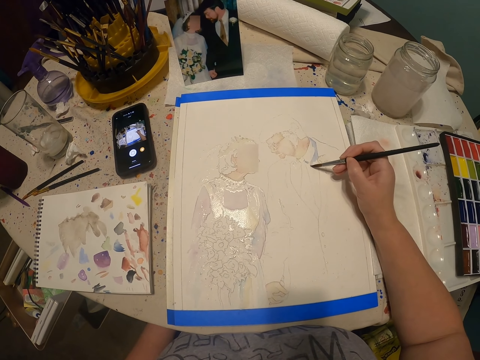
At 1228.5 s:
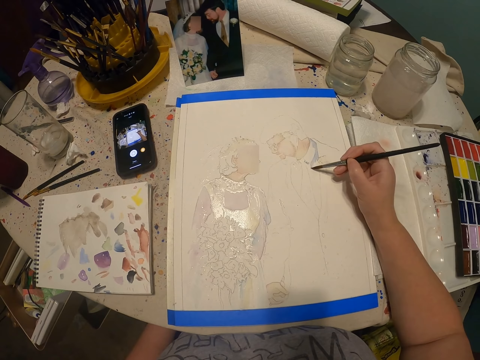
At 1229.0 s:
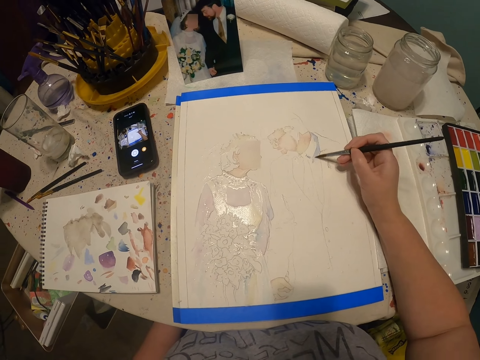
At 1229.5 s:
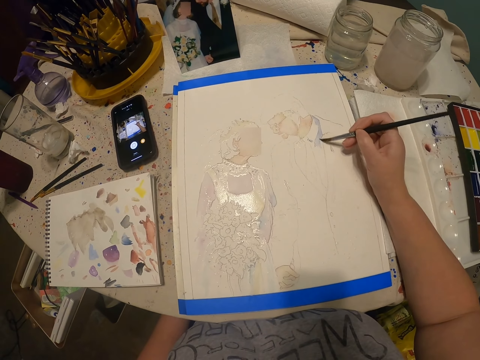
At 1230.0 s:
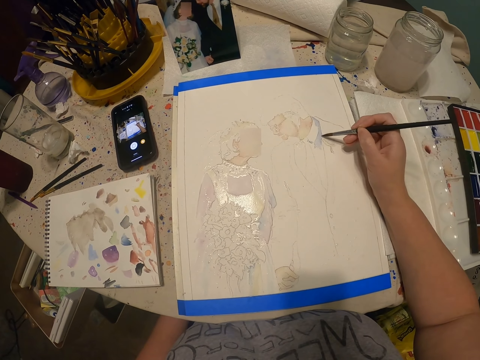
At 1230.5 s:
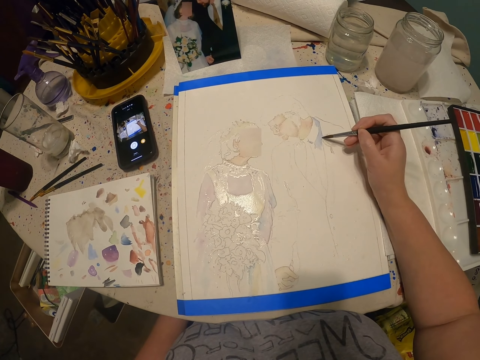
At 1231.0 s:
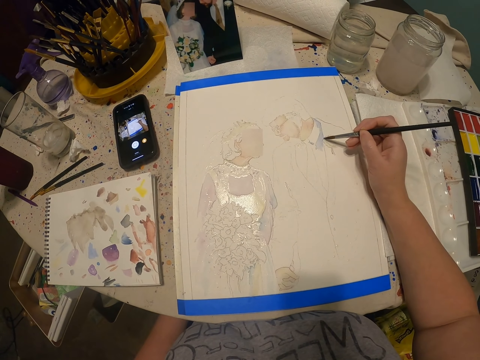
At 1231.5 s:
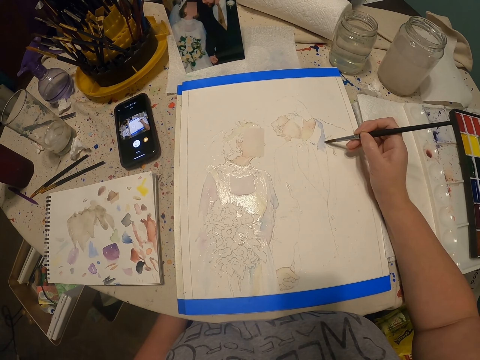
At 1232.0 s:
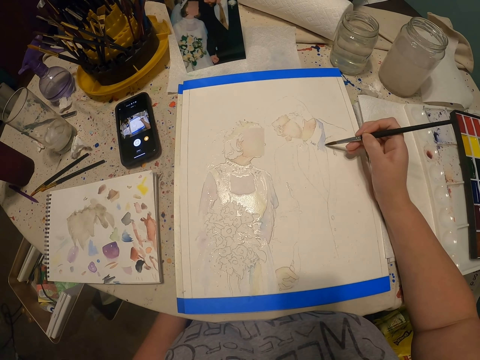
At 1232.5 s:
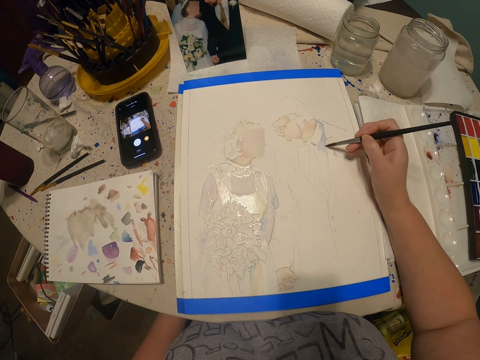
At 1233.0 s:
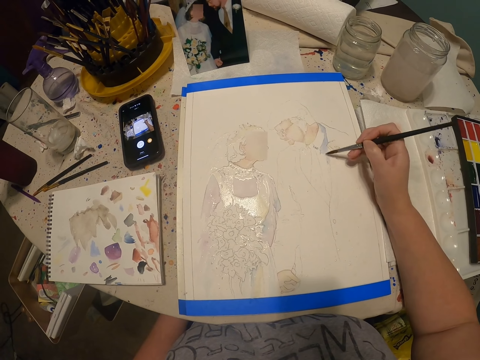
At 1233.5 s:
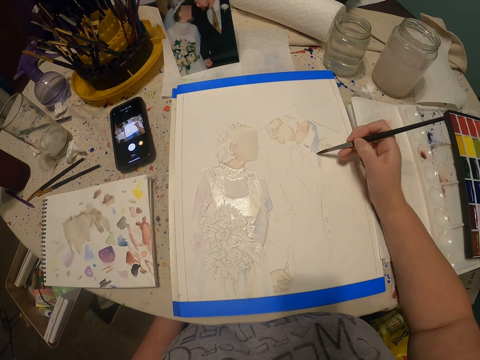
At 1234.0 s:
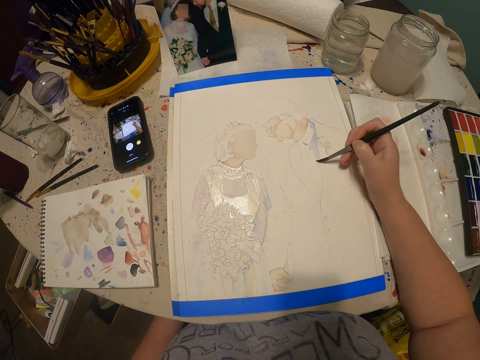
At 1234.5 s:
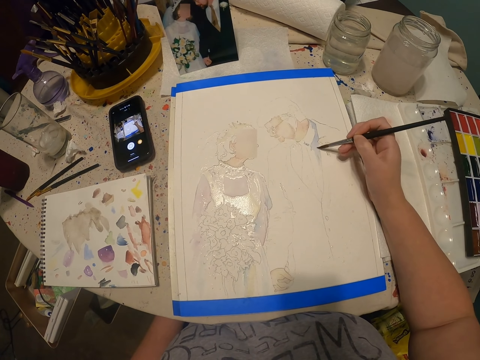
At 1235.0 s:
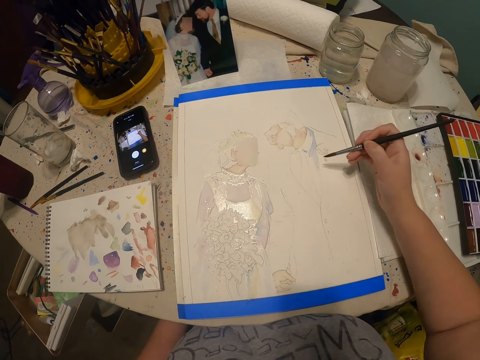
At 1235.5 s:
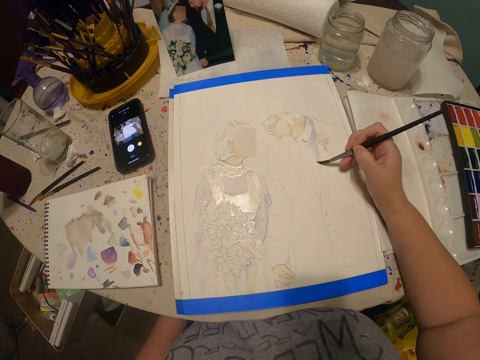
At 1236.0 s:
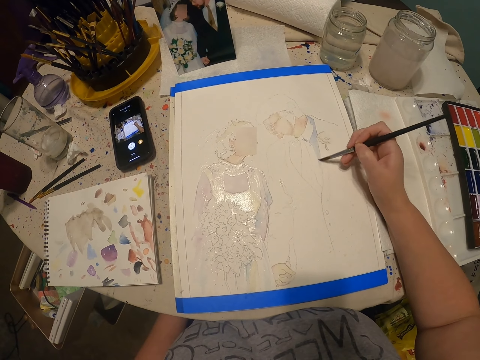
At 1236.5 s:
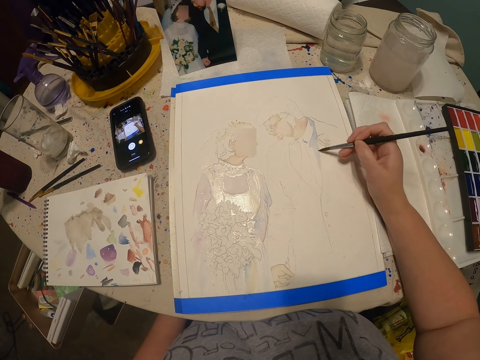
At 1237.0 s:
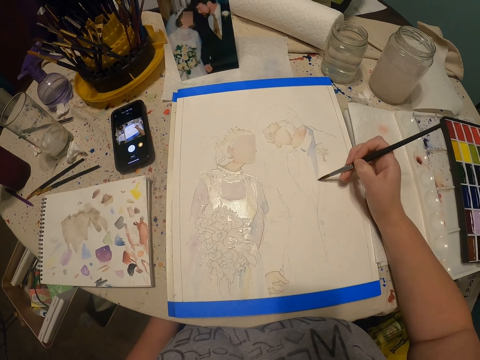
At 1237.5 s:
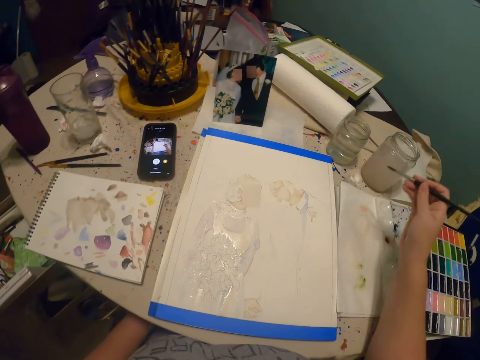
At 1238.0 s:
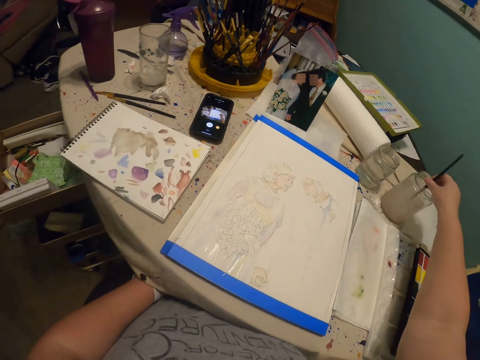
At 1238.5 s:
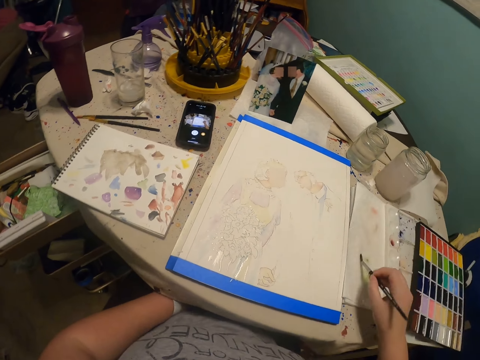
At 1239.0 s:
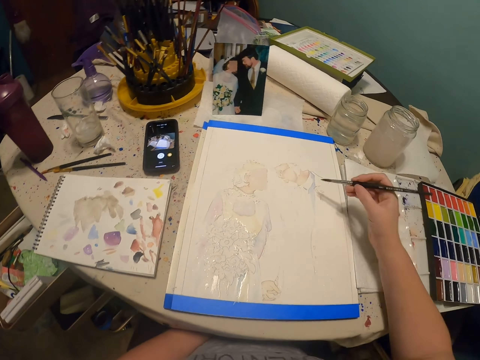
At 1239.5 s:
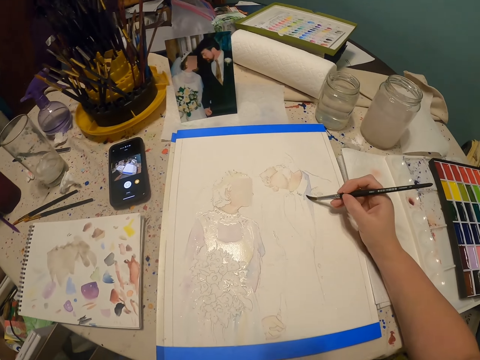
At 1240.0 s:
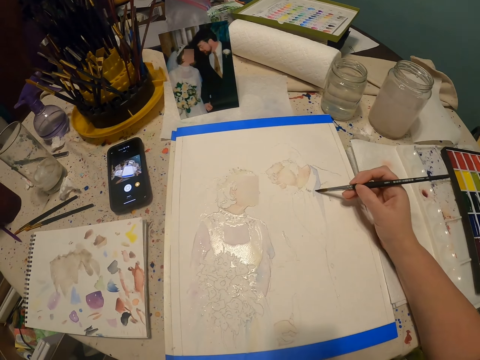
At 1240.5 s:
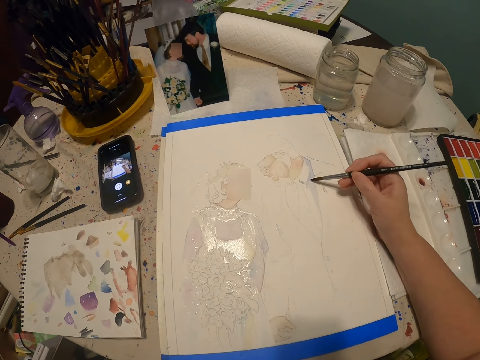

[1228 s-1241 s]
The camera wearer dips the paint brush in water. They rub the paint brush on the paper. They paint the drawing with the paintbrush.

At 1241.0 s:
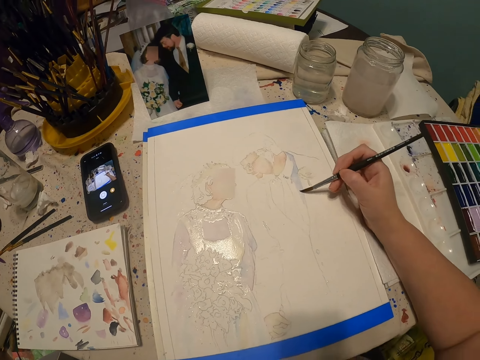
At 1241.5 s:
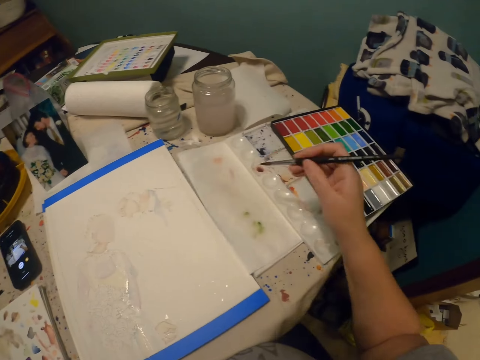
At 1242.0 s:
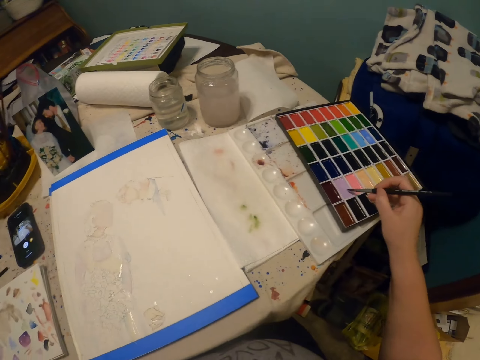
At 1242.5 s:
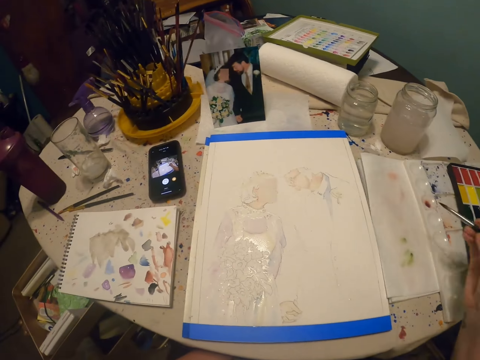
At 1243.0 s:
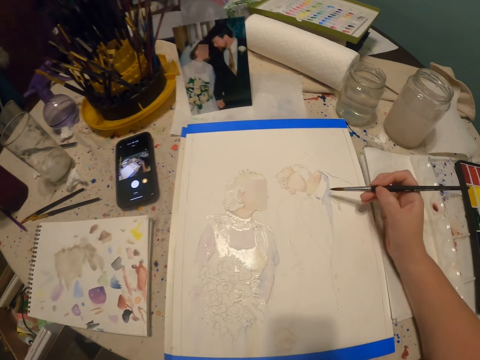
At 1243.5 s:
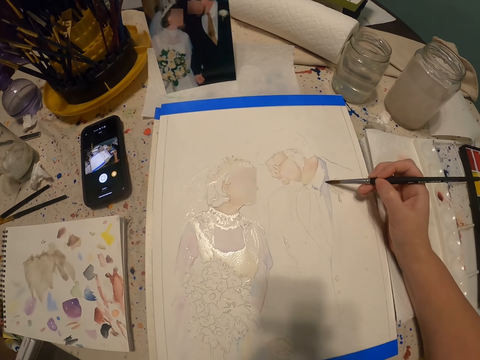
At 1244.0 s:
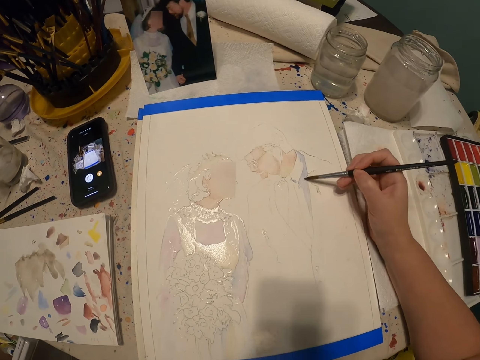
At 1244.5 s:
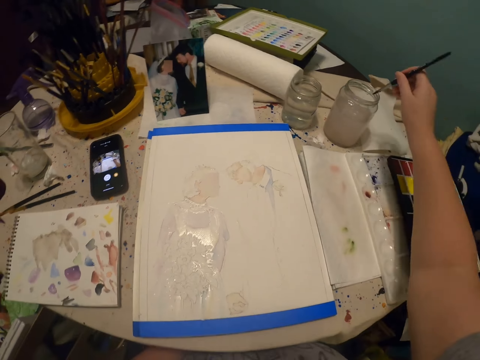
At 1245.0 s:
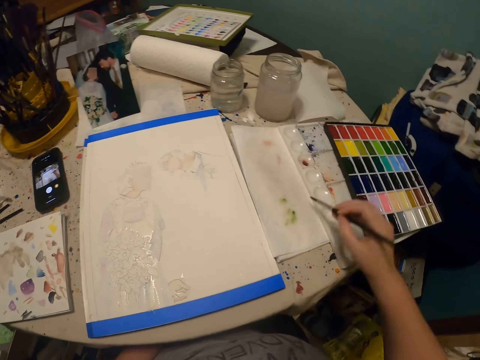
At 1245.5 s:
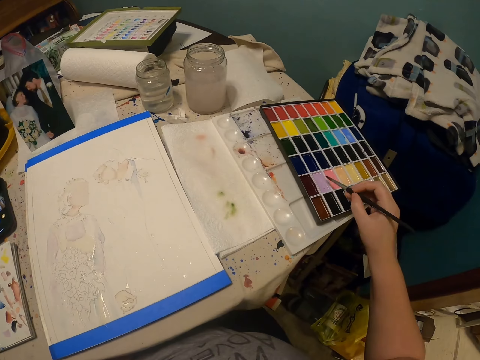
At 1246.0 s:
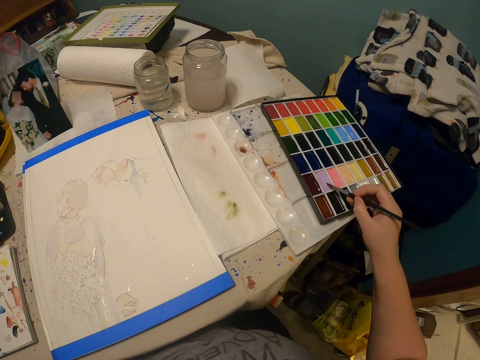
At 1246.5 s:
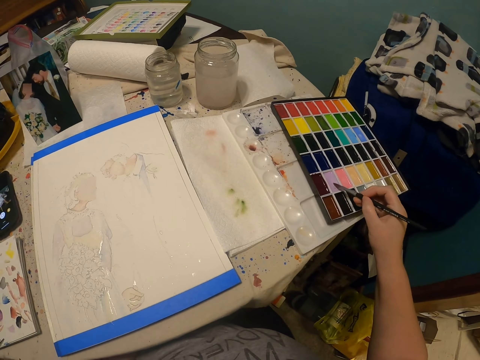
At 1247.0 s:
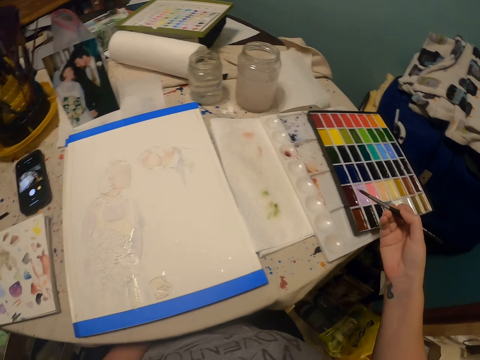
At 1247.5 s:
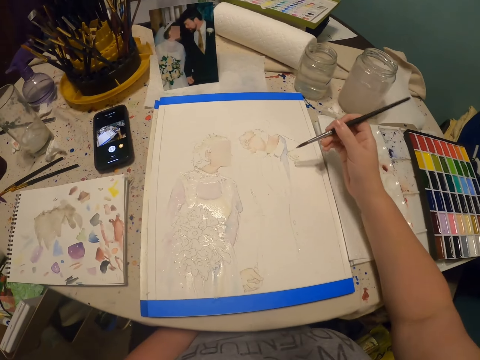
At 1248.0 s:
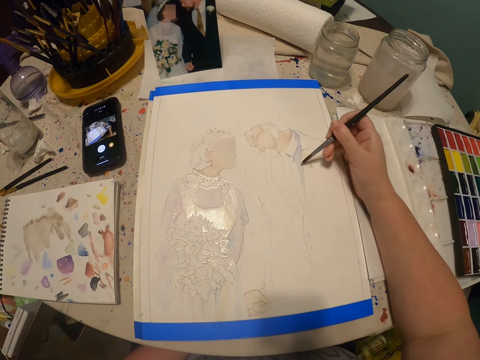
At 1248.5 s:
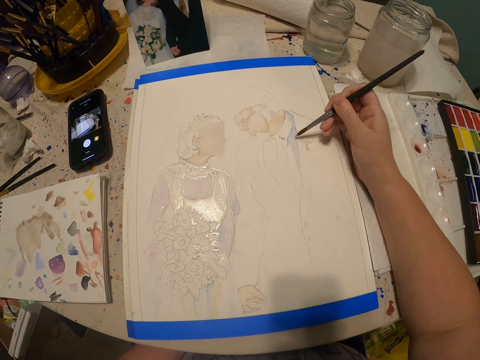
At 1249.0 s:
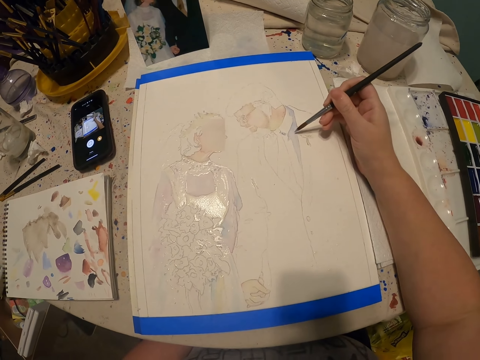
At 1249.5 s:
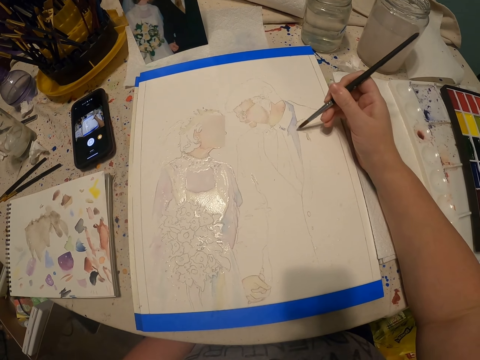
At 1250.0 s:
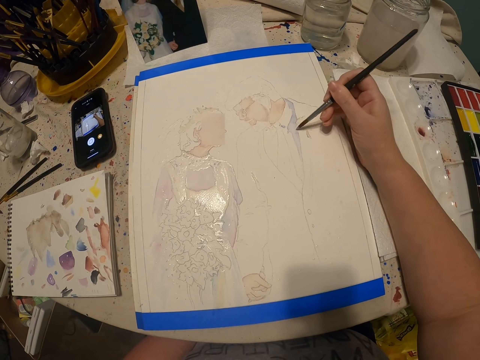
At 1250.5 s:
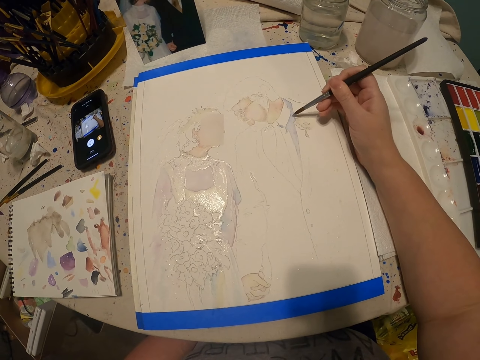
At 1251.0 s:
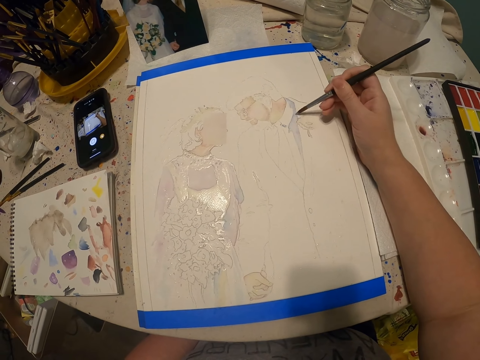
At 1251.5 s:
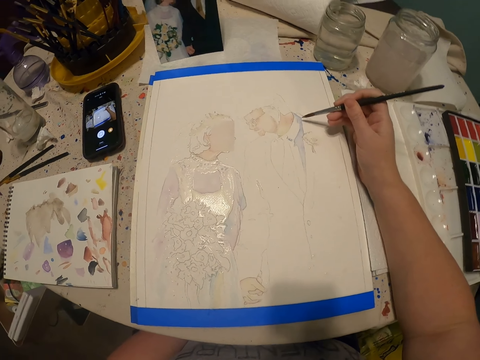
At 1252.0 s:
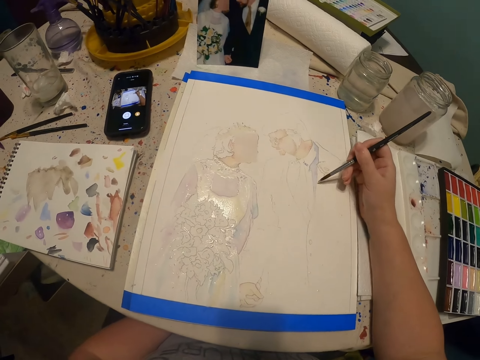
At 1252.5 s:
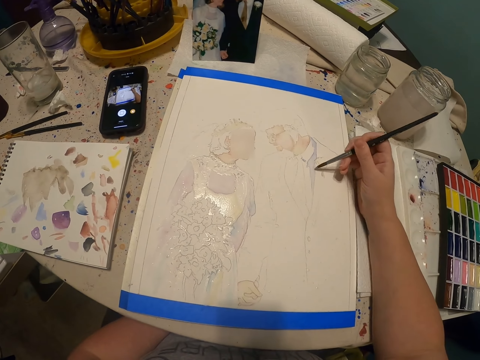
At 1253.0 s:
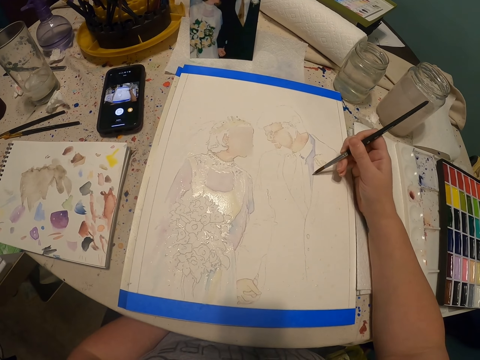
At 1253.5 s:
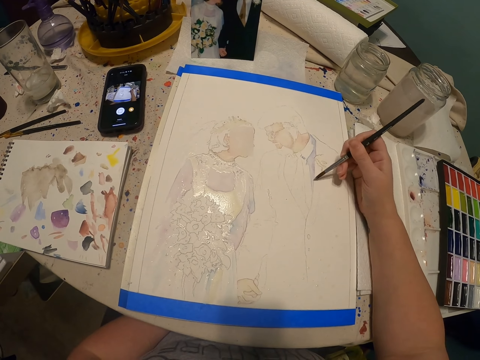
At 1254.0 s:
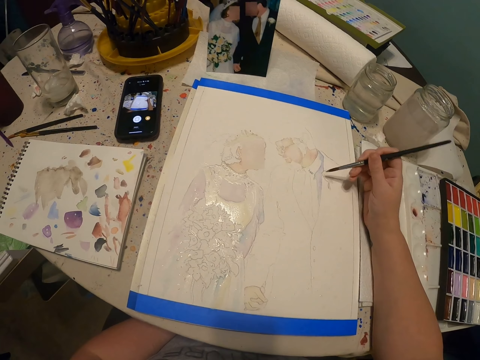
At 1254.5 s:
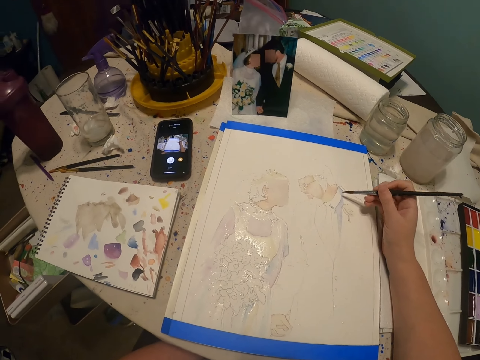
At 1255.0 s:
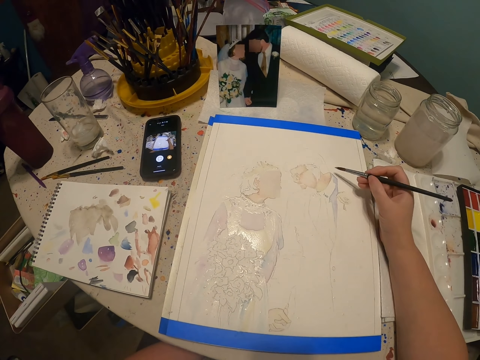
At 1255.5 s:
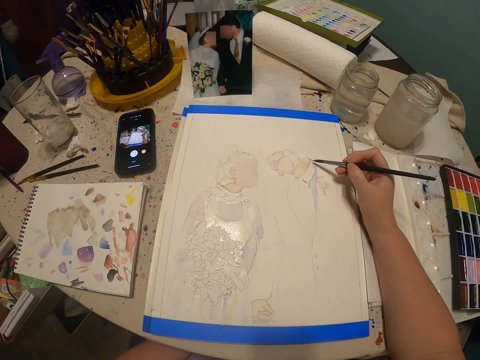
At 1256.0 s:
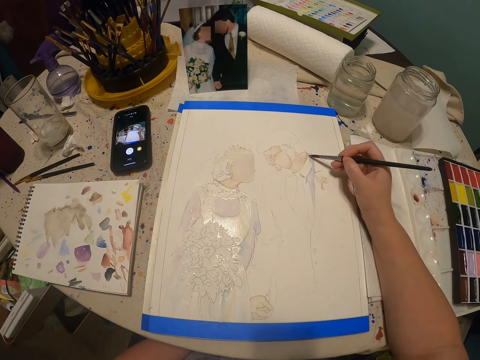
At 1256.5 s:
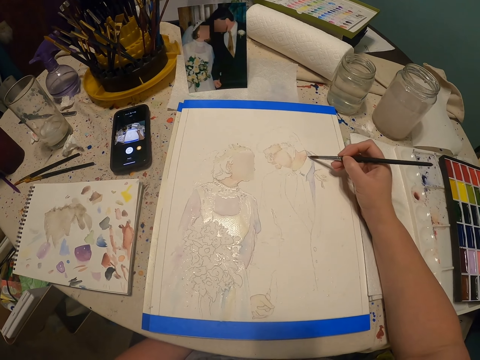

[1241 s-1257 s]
The camera wearer coats the brush with paint. They paint with the paint brush. They dip the paint brush in water. They rub the paint brush on the paper. They coat the brush with paint. They paint the drawing with the paint brush.
